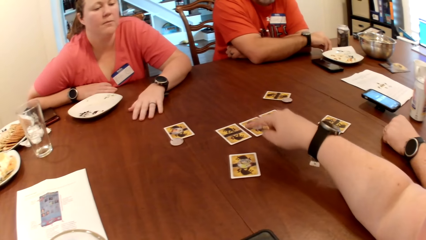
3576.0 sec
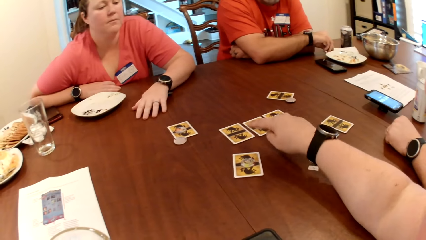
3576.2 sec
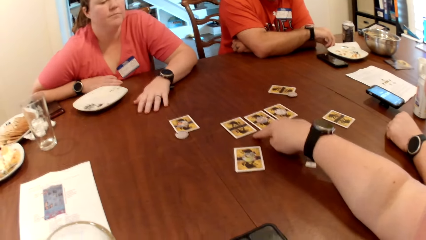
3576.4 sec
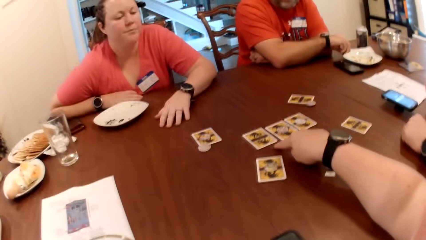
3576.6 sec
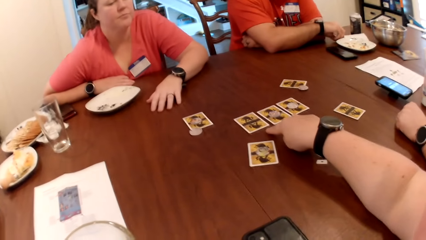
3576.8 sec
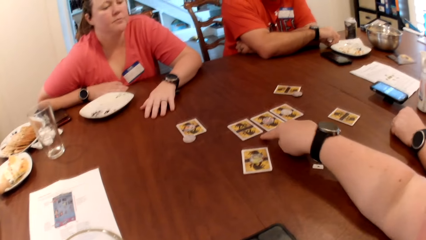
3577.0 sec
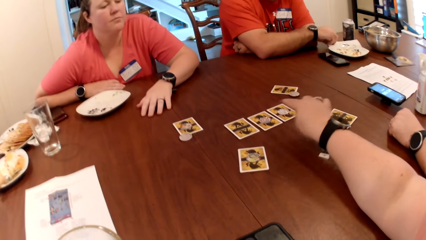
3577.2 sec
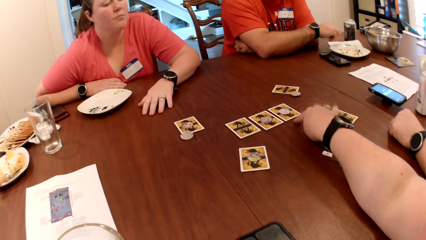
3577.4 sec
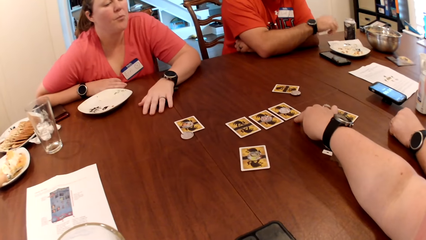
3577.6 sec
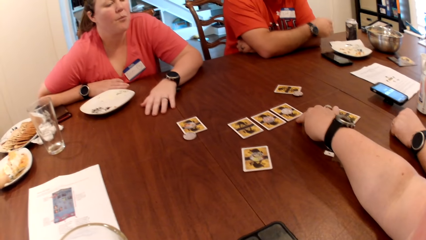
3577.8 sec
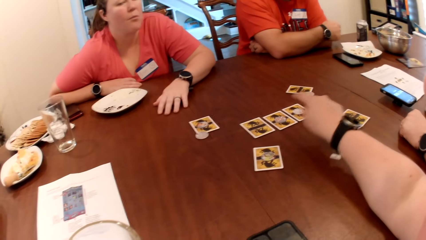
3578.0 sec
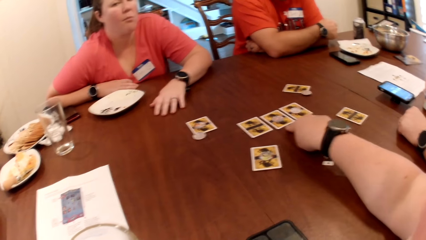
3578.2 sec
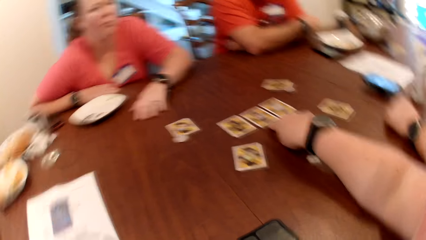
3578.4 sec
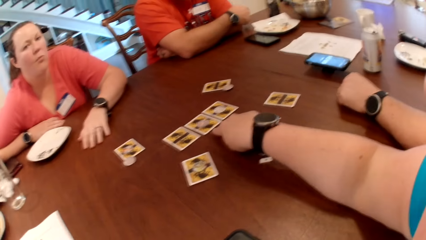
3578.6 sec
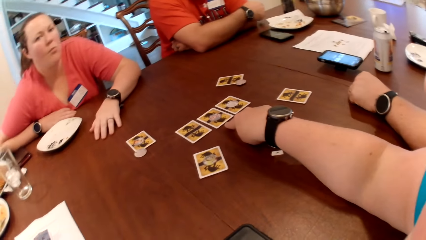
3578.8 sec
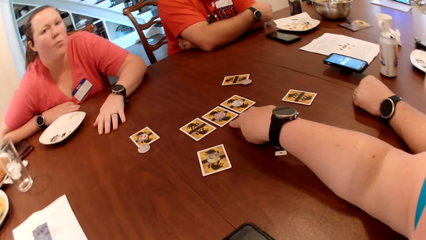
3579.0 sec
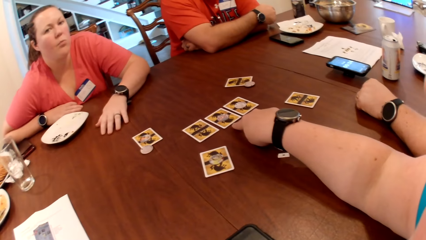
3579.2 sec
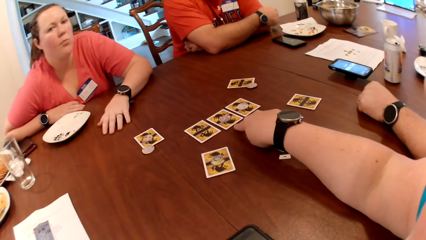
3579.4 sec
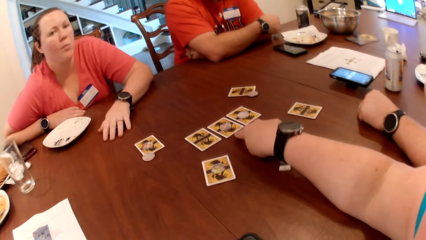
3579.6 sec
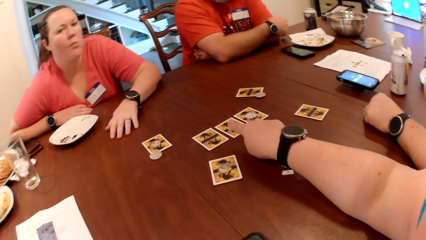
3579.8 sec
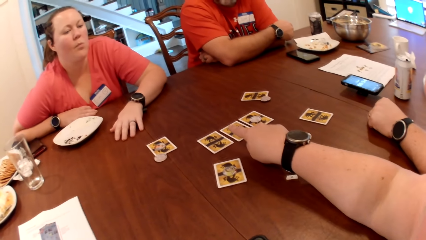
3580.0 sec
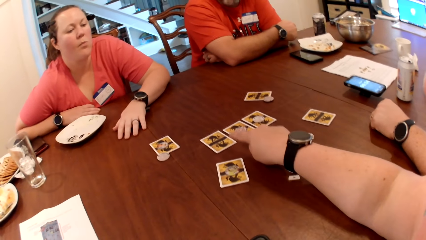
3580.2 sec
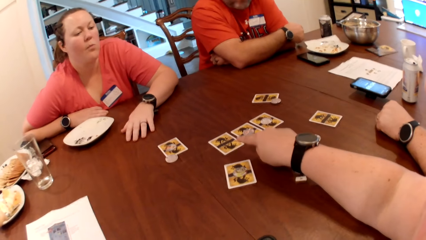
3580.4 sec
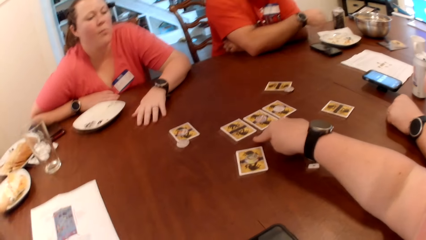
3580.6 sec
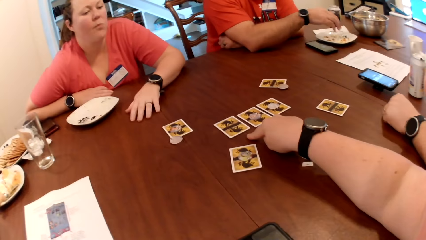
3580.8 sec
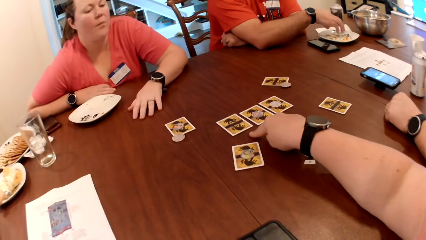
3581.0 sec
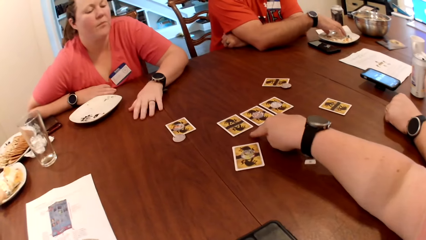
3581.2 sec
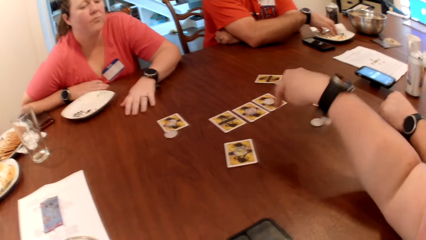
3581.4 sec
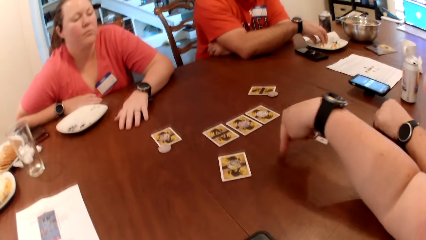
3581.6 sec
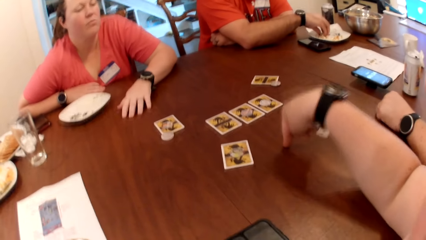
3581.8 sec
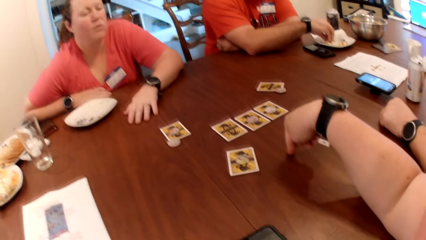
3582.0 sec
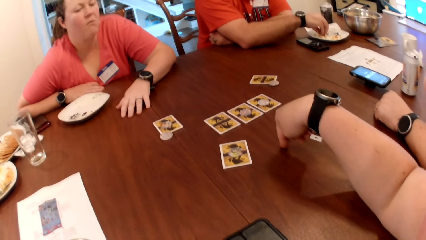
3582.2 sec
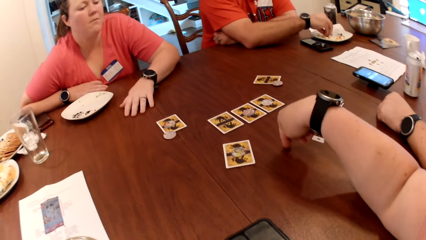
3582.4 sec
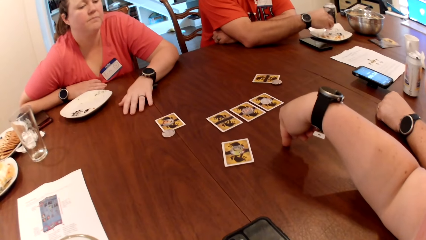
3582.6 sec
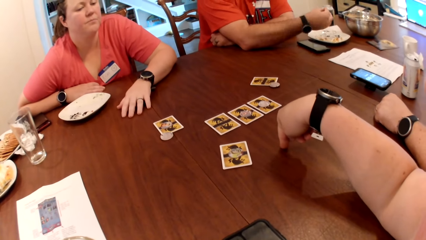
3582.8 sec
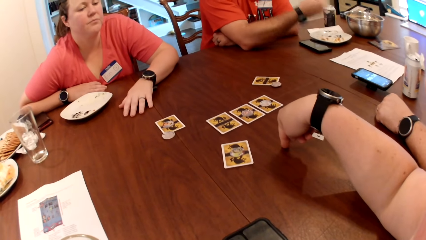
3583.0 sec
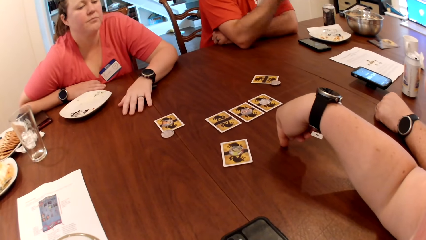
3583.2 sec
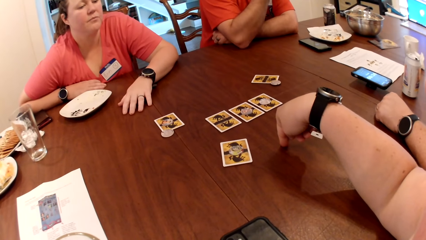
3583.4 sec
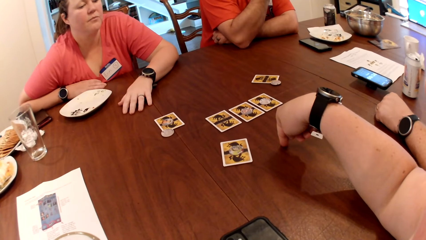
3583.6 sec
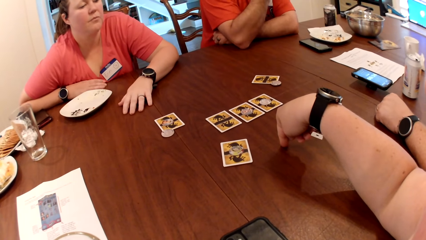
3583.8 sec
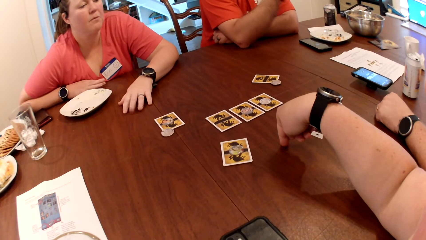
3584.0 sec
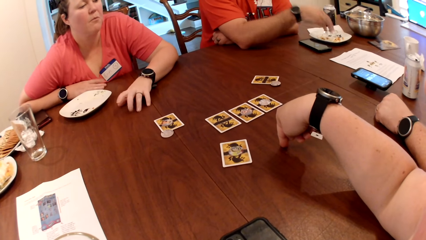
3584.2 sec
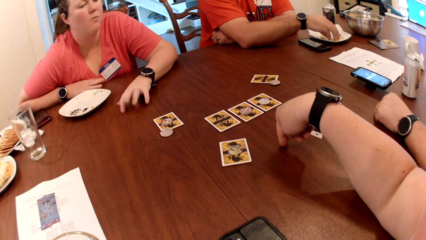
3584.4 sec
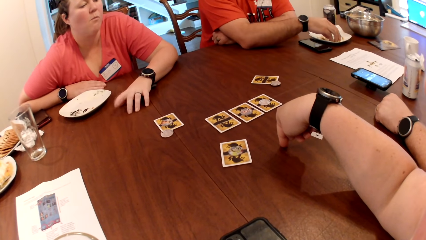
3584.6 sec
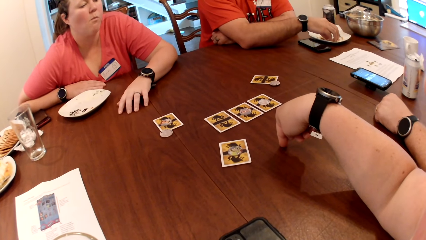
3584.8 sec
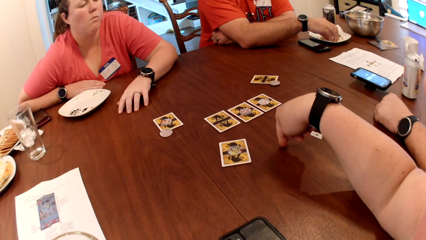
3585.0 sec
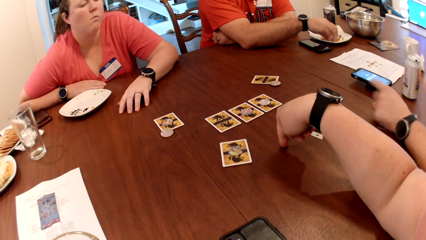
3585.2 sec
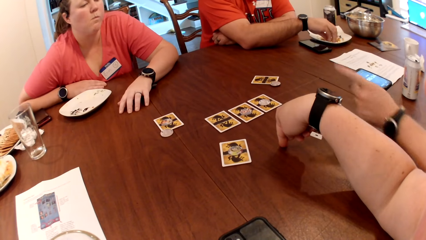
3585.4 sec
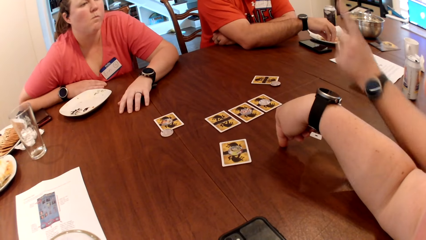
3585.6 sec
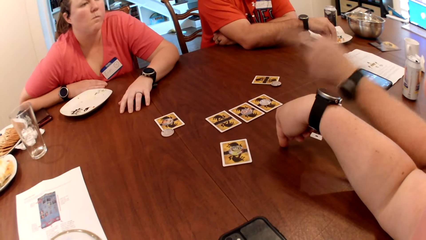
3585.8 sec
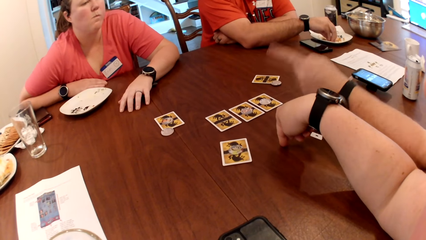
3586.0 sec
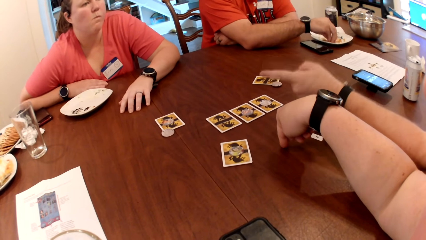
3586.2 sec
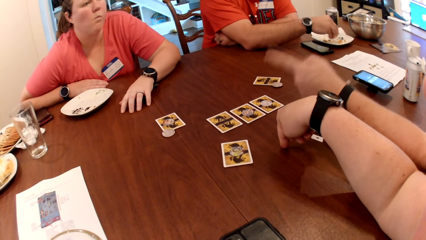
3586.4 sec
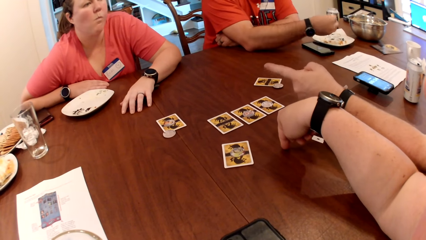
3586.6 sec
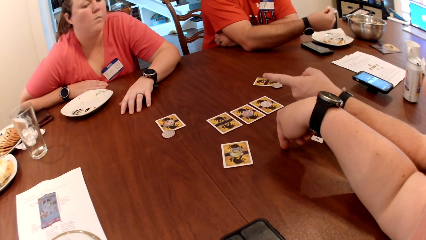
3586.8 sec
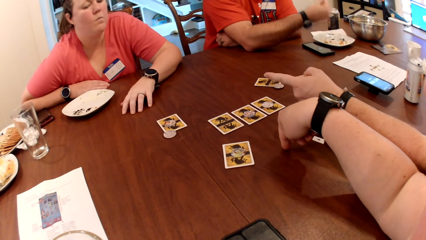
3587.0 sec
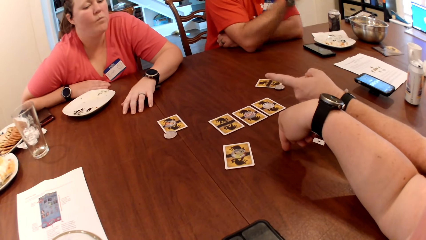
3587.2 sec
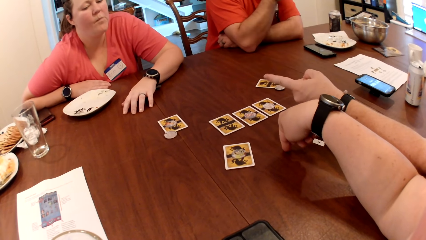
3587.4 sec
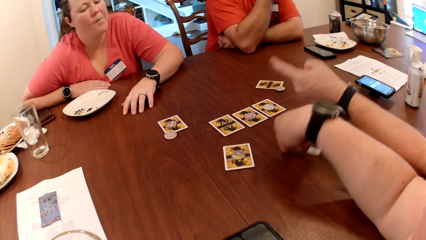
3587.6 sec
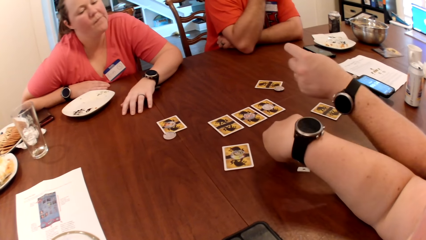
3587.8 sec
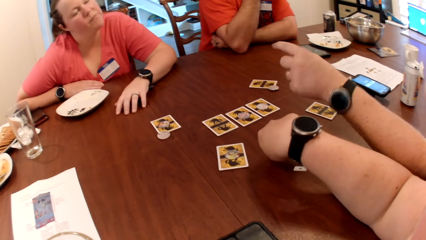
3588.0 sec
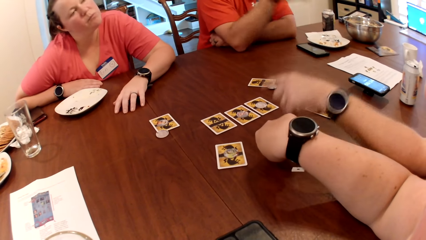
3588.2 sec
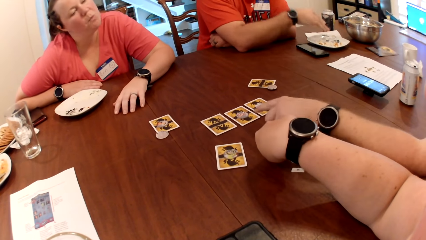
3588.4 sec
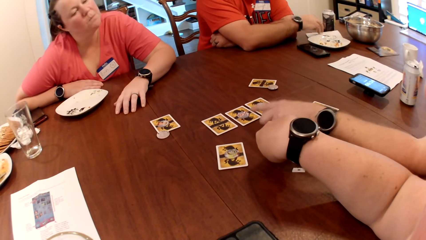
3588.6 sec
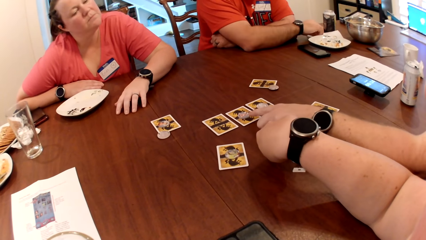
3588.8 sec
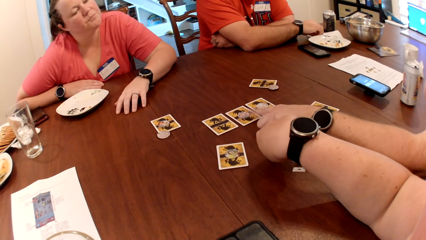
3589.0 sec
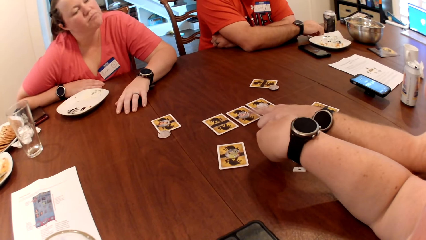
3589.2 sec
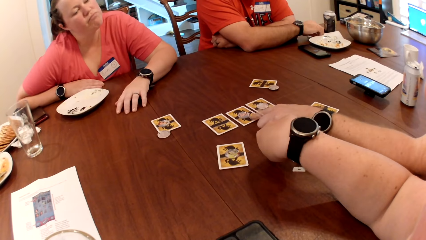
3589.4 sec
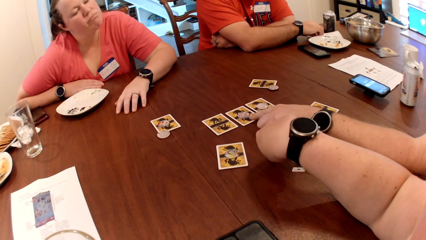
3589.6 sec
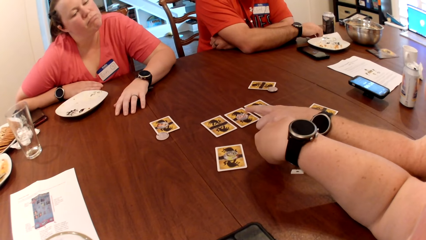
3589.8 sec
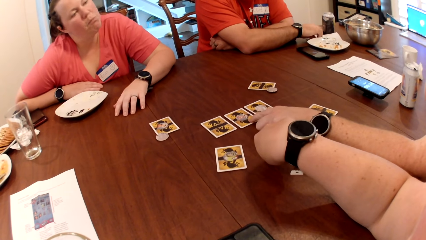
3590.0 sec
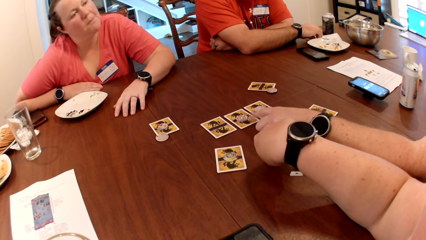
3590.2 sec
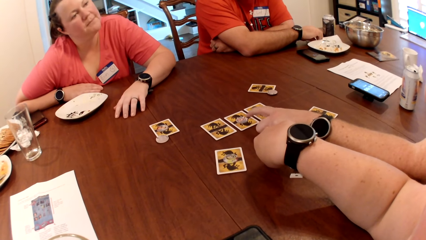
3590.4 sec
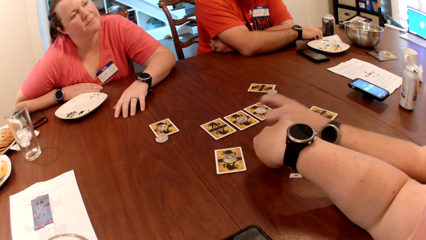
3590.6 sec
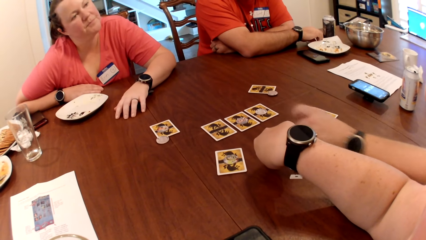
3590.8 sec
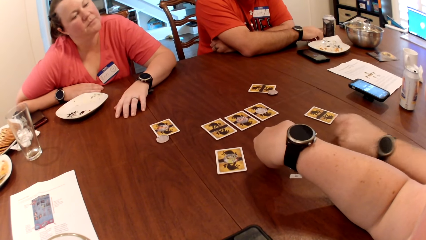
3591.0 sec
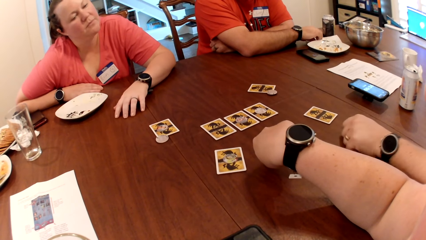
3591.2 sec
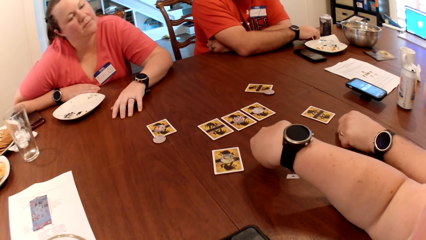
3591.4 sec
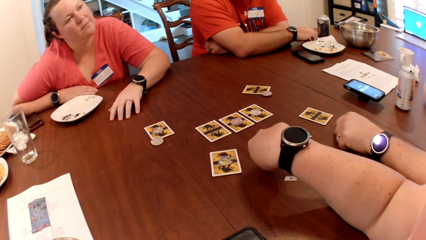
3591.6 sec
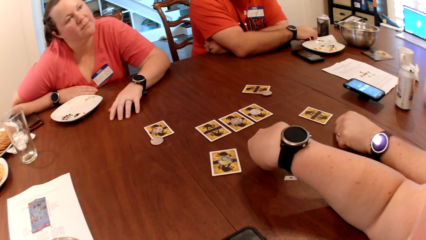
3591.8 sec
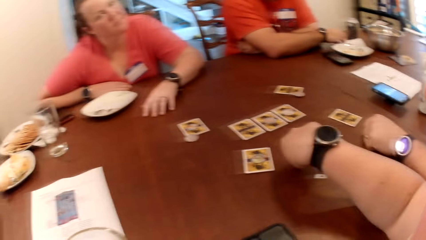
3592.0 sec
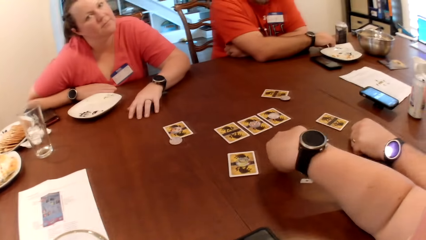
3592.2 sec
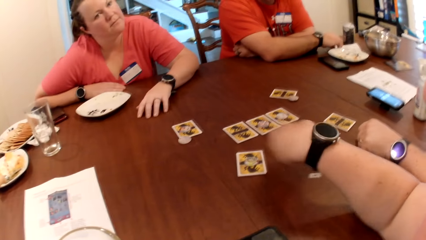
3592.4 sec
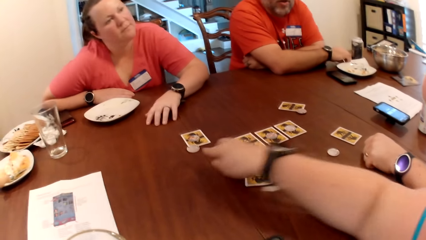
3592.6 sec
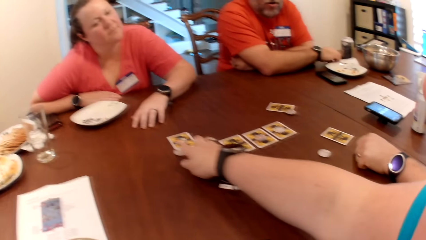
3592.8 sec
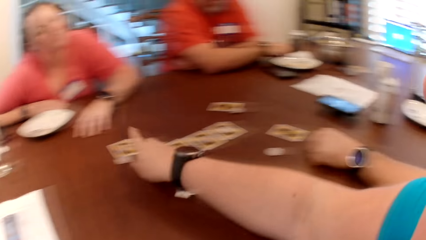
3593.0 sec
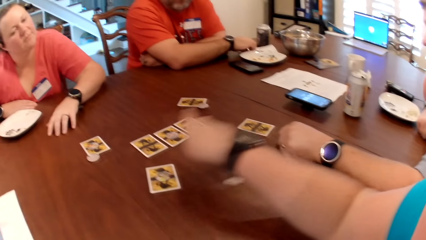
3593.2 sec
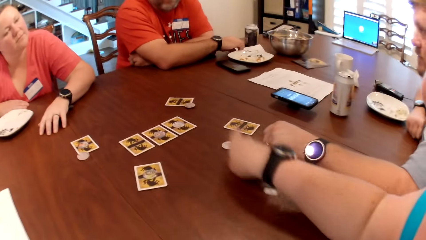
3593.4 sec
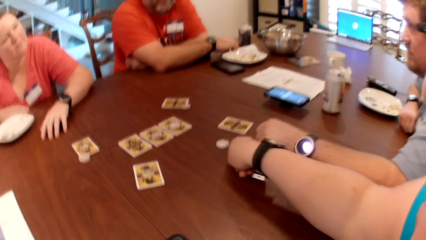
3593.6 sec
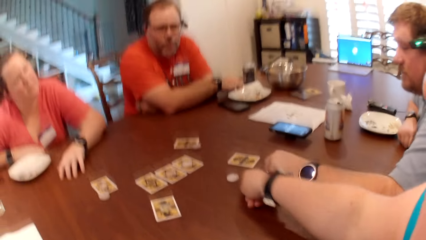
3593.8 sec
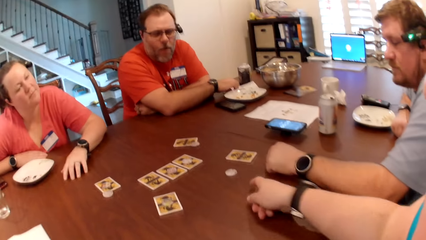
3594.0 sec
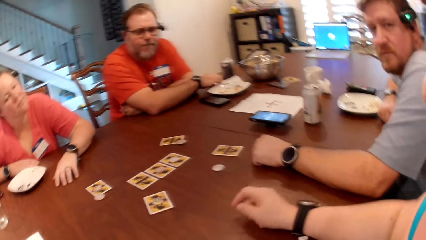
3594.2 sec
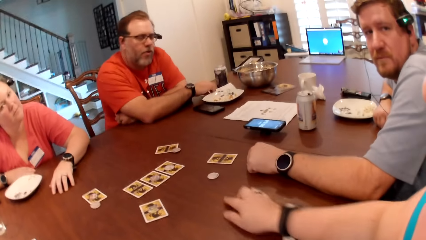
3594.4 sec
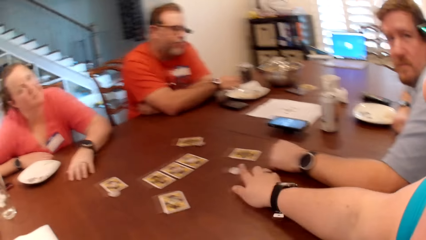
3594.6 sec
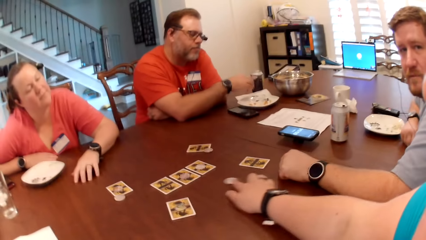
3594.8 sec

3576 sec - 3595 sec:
A man picks cookies from the plate with his right hand and eats the crisps. The man picks cookies from the plate with his right hand again. Another man points at the first man. The other man touches the cards on the table with his left hand. The first man eats the crisps and moves the hand on the crisps. The camera wearer moves chips on the table with her right hand. She moves the hand on the table.
